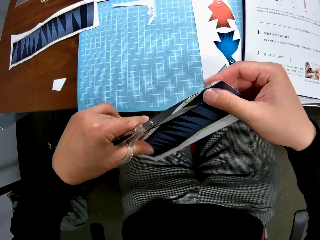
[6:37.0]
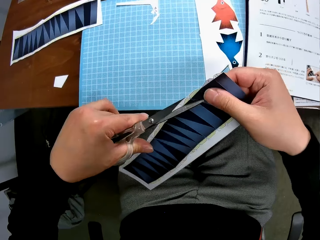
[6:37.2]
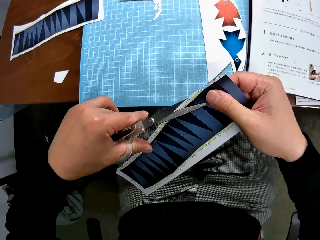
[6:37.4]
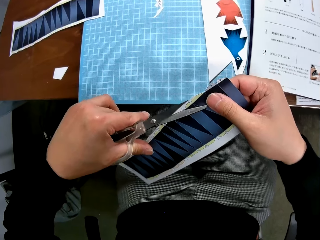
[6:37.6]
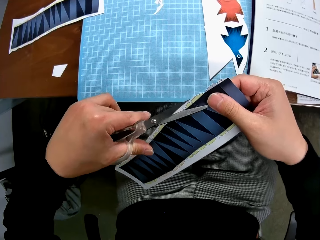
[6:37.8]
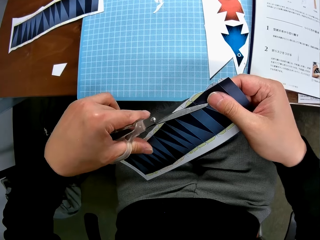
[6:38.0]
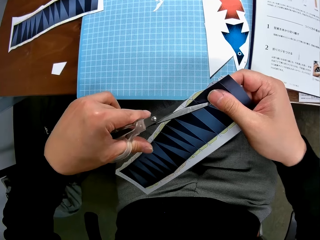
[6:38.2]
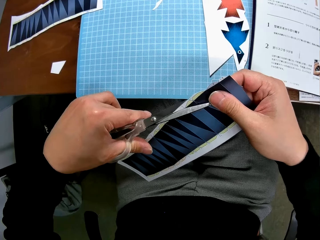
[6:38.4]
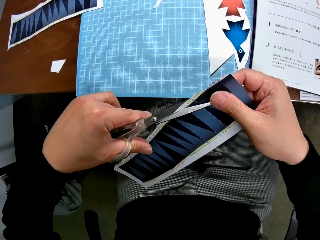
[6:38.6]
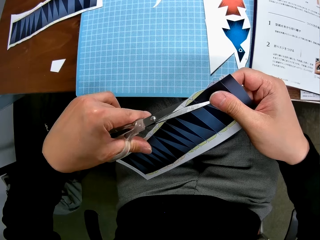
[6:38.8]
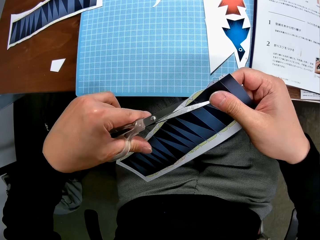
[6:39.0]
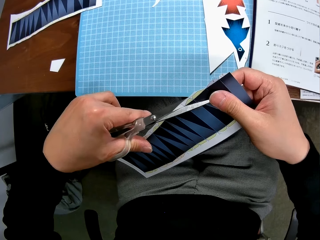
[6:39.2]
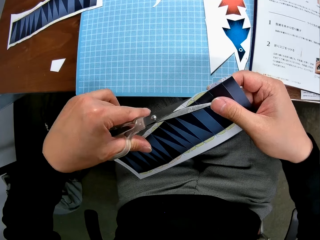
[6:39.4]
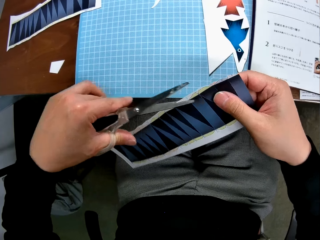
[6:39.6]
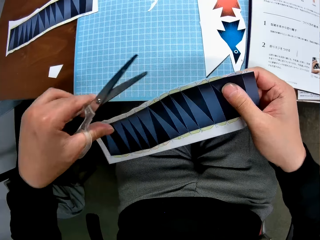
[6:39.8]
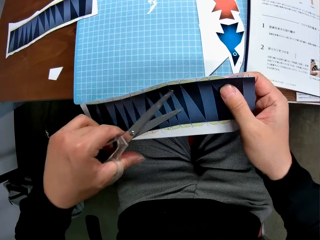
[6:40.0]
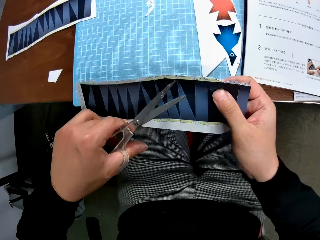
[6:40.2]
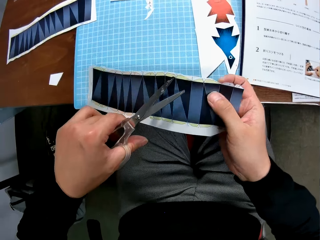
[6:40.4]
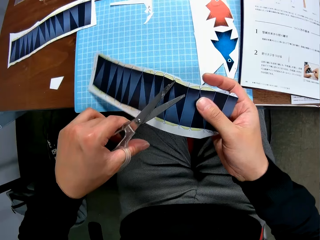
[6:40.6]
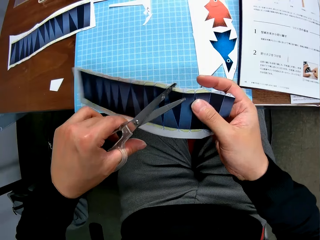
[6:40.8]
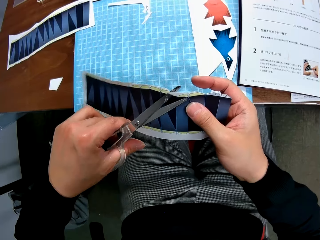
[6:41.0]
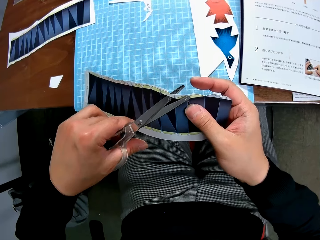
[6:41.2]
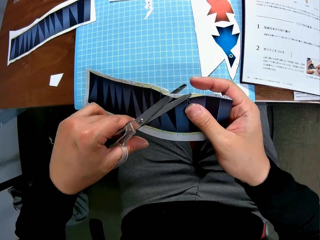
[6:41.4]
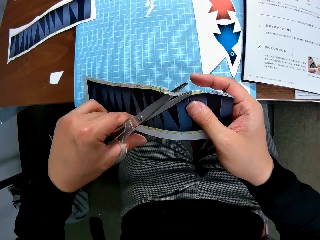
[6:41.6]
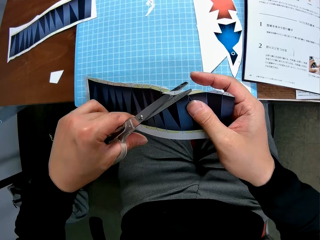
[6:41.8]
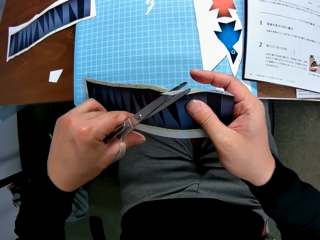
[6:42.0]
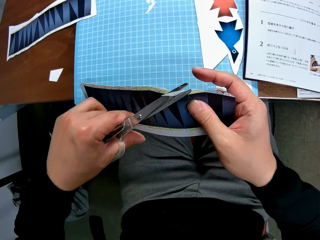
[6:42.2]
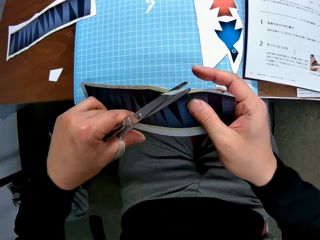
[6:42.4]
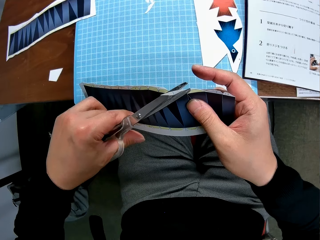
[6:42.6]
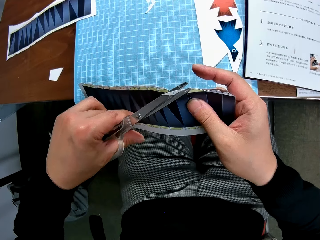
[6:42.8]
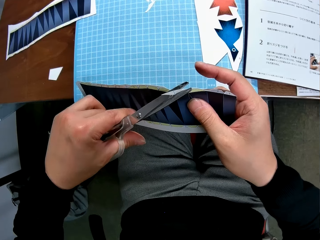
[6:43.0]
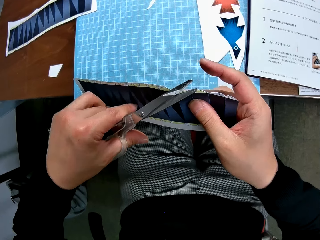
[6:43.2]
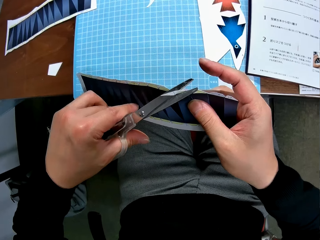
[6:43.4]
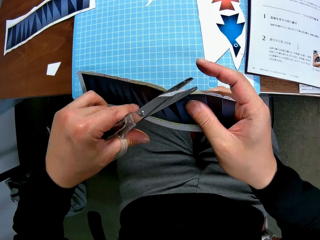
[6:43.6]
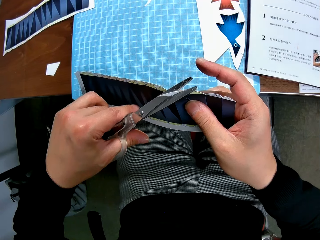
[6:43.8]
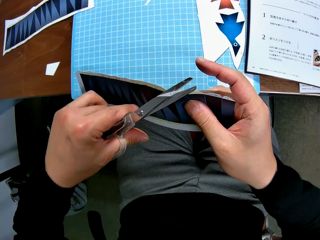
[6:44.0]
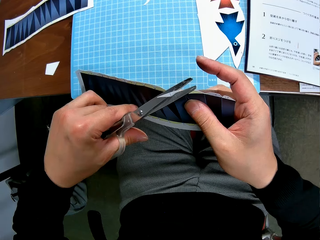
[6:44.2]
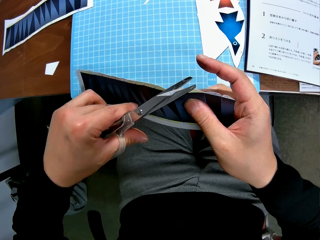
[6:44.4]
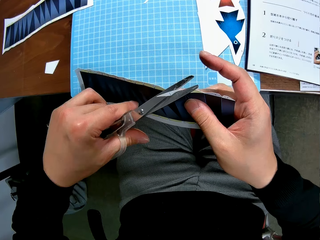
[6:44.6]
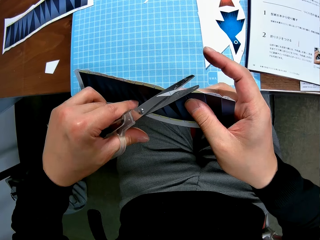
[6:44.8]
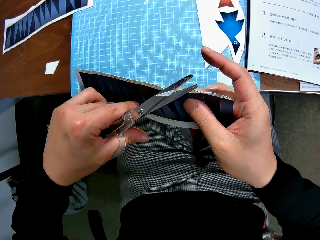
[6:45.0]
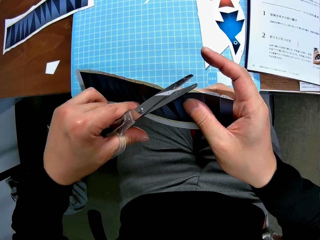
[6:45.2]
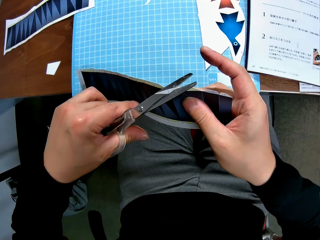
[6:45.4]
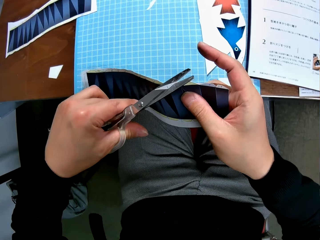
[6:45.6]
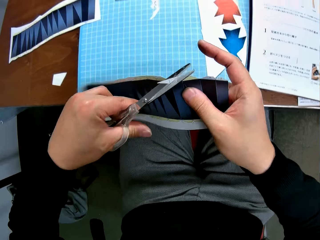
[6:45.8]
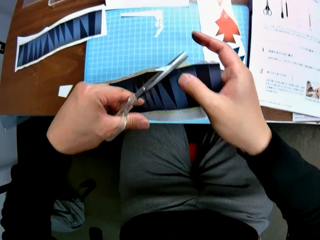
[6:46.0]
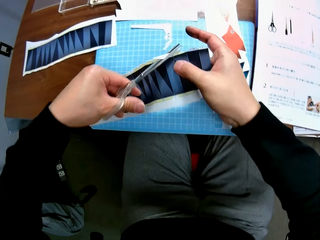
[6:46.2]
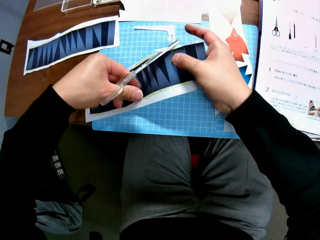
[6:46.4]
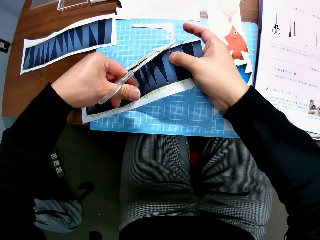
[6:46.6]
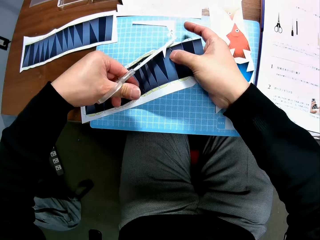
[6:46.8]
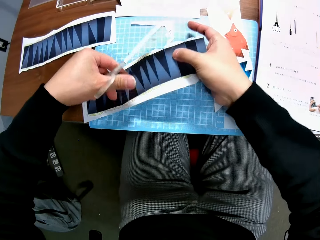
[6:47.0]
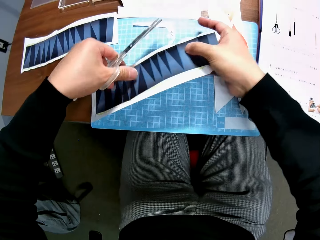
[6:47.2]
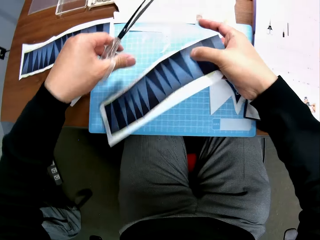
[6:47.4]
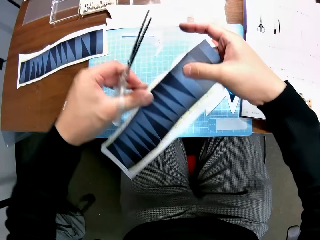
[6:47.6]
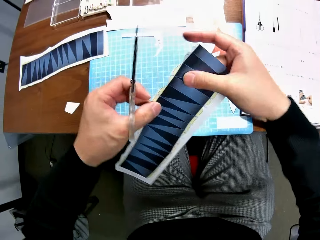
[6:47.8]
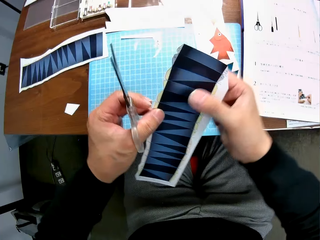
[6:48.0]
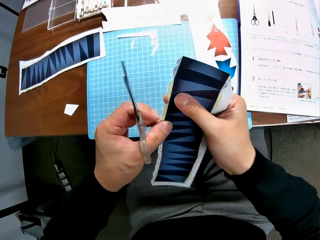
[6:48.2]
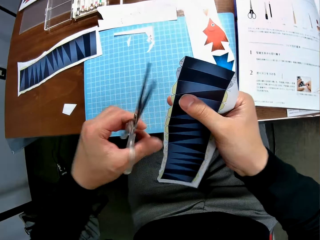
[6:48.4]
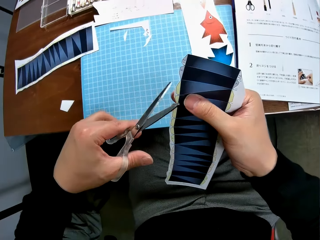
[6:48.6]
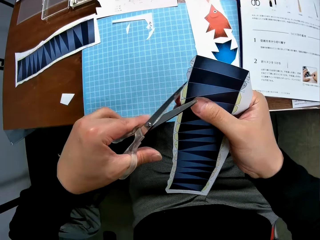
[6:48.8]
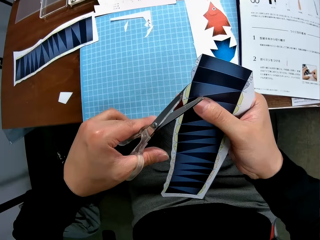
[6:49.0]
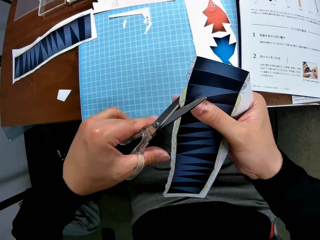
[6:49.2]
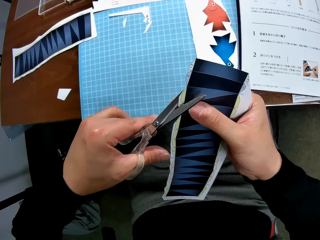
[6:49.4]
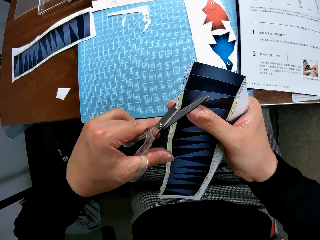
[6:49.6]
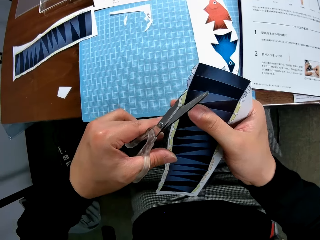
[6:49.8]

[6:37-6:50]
The camera wearer turns the paper. They cut the paper. They drop the paper on something.

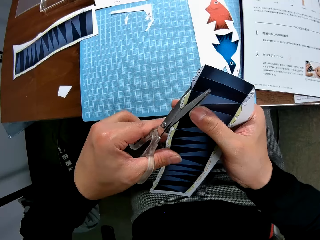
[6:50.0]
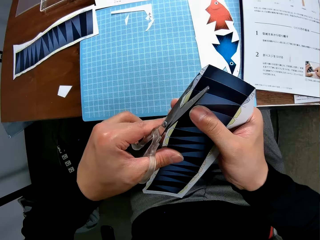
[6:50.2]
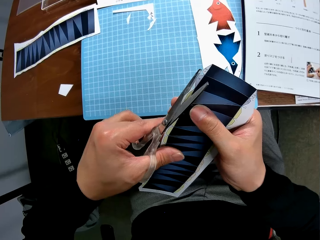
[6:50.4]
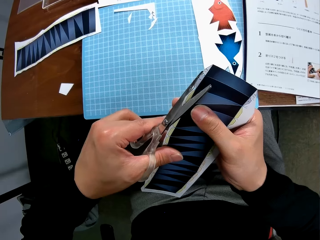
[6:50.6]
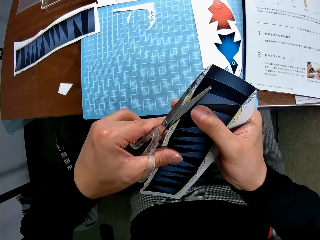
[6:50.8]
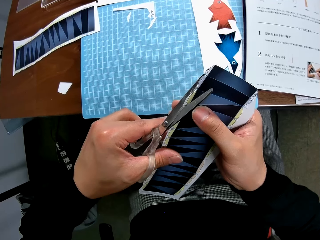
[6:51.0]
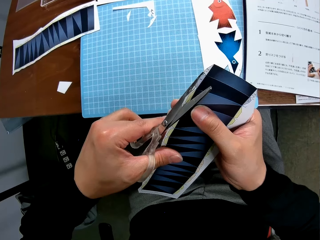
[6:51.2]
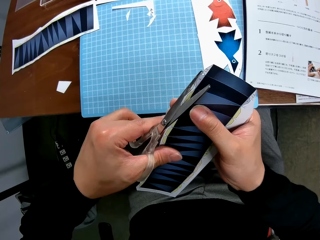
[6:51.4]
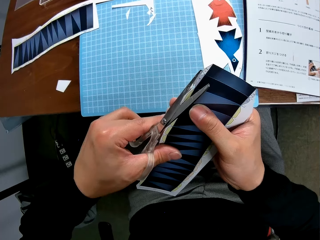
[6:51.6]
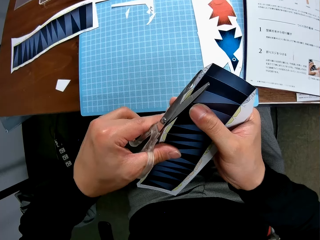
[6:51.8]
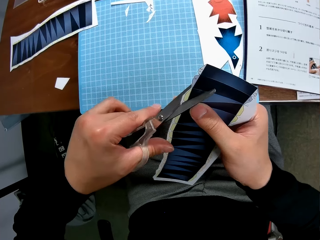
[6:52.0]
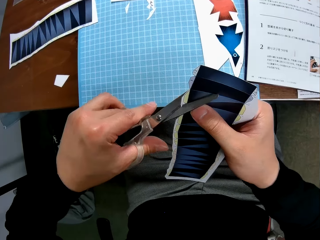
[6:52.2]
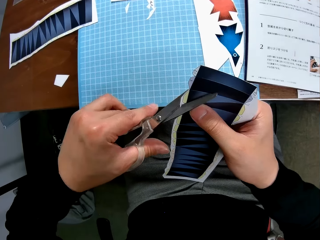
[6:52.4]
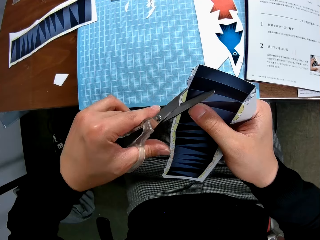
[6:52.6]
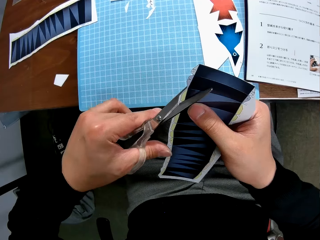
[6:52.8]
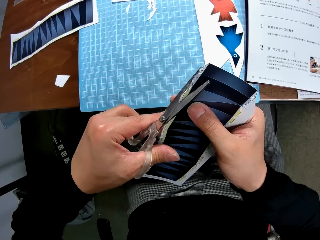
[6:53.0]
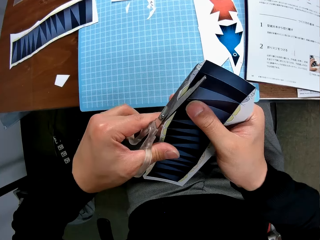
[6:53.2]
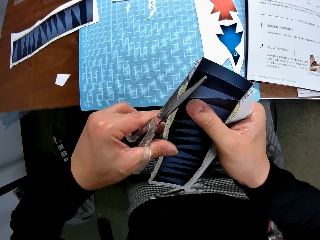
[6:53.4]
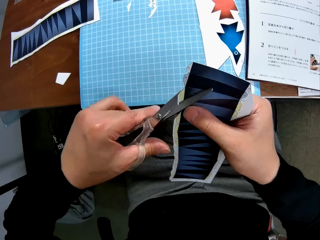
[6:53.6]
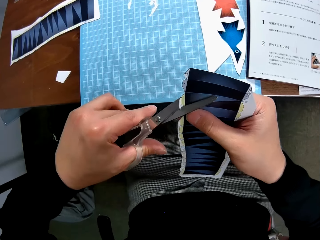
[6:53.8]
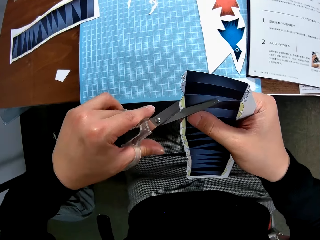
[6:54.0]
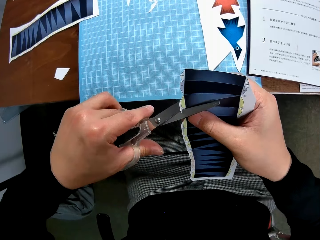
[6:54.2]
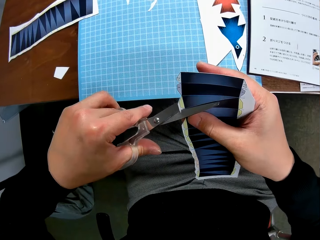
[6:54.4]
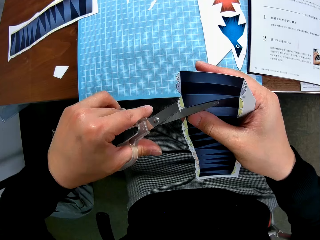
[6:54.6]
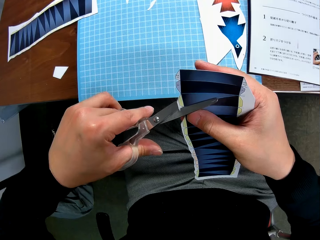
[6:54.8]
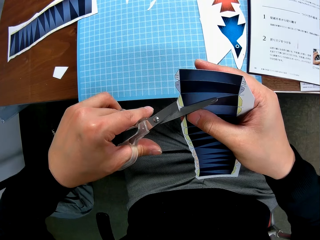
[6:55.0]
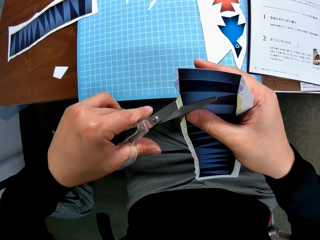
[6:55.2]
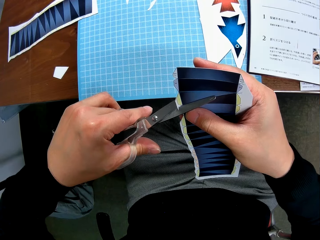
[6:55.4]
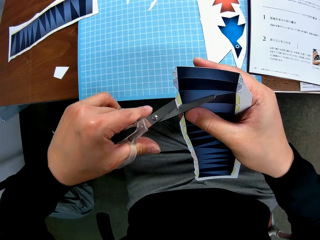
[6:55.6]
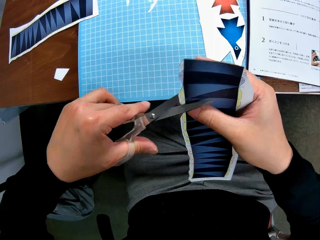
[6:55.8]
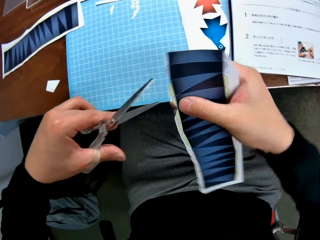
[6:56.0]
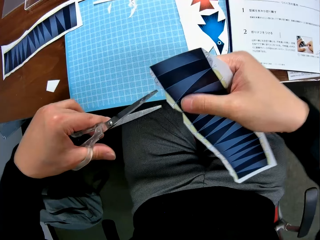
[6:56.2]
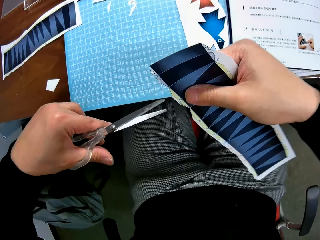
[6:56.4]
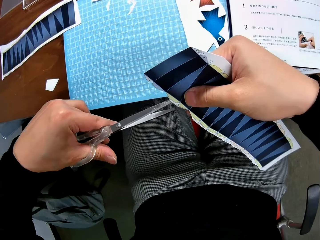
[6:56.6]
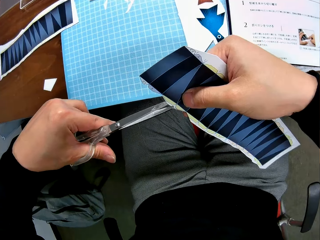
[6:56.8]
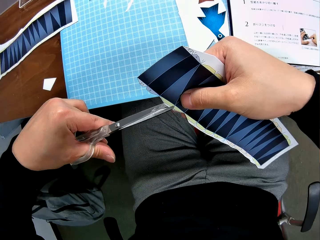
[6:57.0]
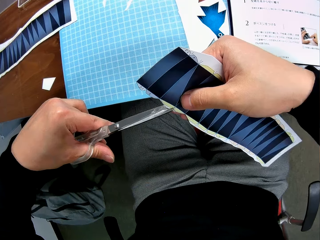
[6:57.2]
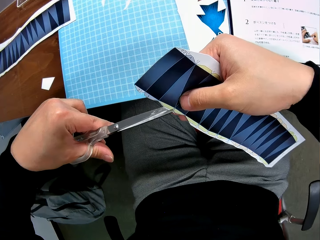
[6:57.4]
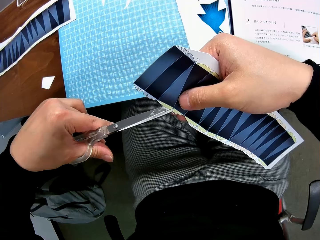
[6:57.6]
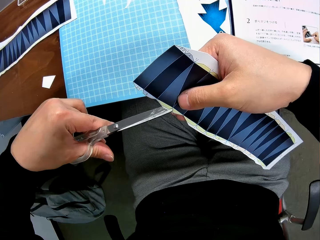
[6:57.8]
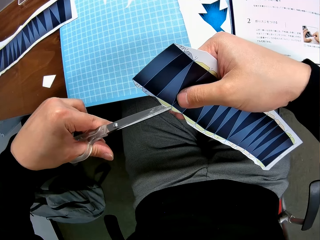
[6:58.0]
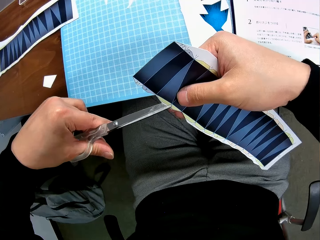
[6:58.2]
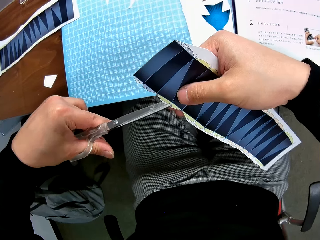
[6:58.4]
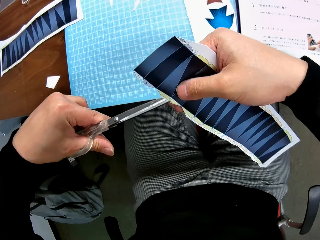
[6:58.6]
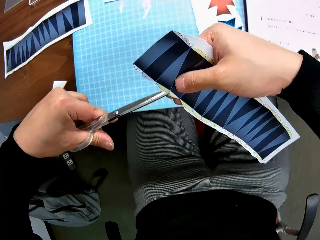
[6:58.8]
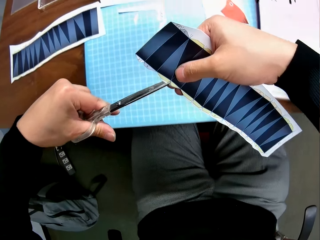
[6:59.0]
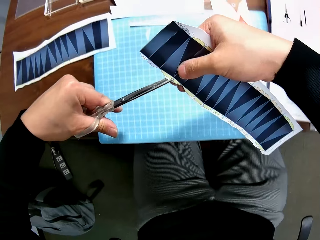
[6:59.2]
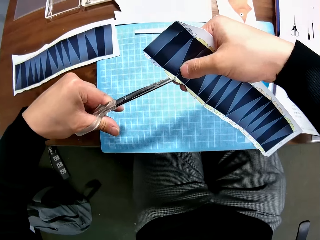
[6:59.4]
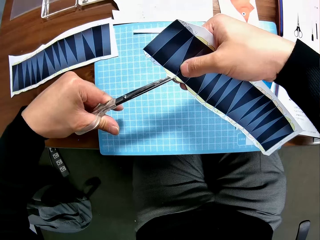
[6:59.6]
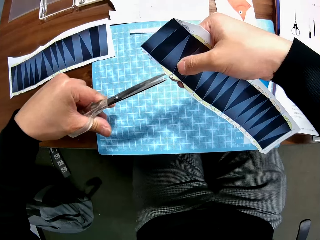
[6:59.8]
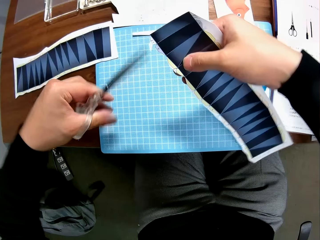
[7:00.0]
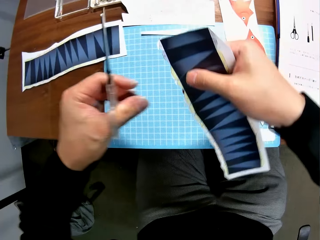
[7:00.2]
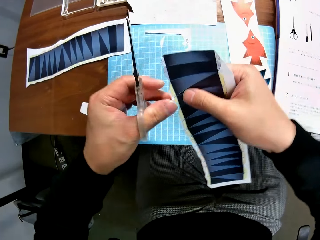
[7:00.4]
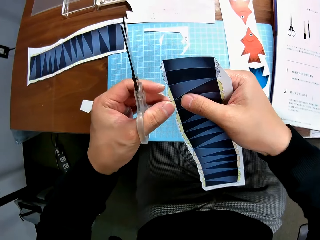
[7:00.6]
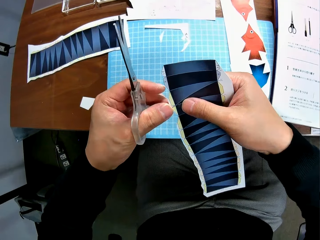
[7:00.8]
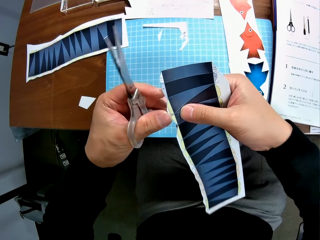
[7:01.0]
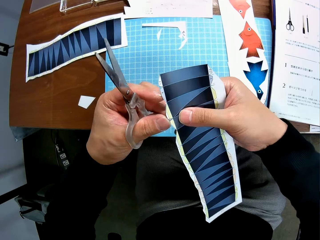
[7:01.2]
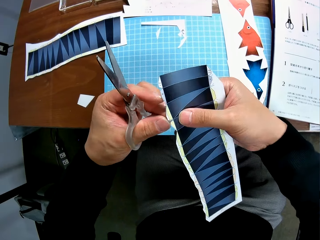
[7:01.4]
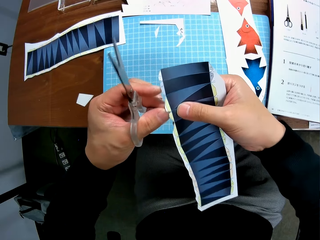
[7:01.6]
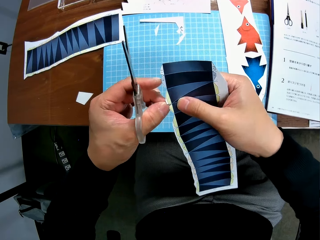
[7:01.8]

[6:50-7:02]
The camera wearer cuts the paper. They lean forward to the table. They remove another cut piece from the second paper stock.
